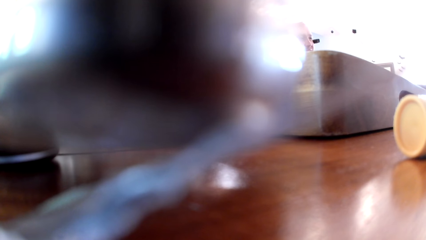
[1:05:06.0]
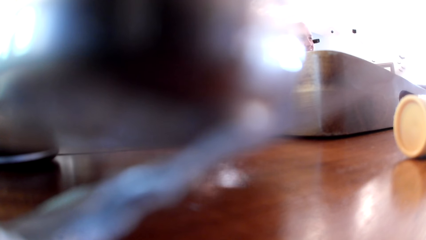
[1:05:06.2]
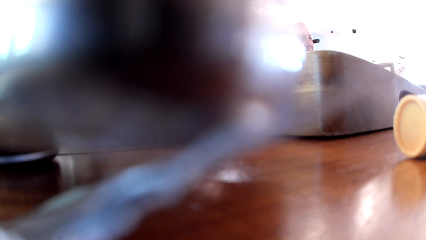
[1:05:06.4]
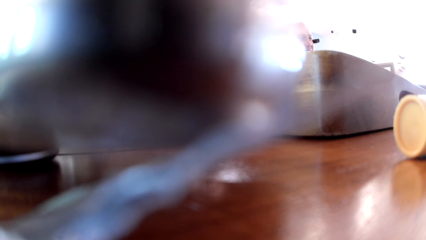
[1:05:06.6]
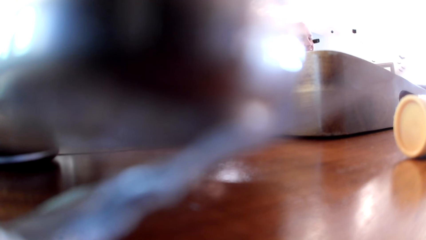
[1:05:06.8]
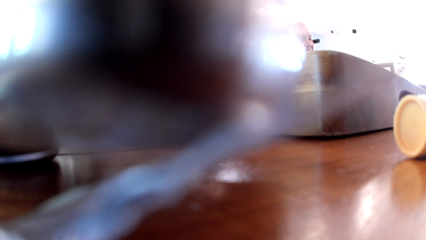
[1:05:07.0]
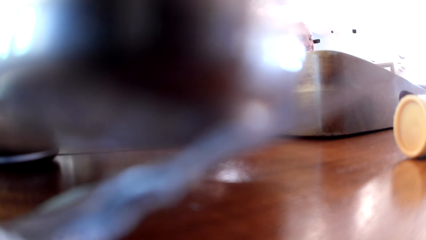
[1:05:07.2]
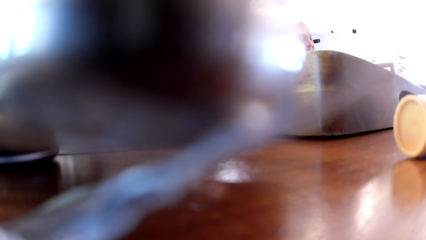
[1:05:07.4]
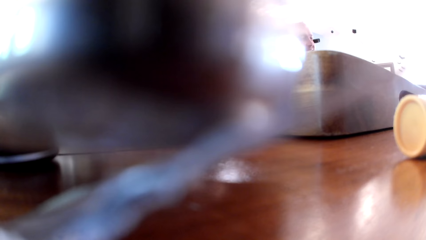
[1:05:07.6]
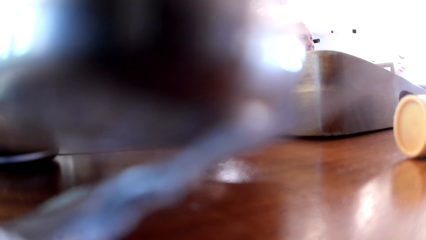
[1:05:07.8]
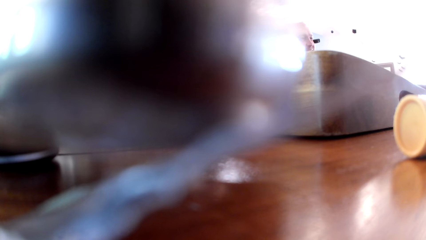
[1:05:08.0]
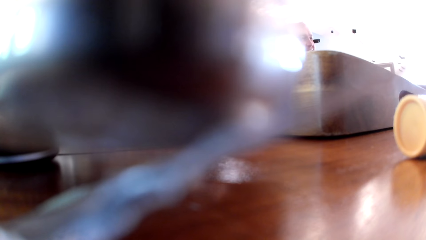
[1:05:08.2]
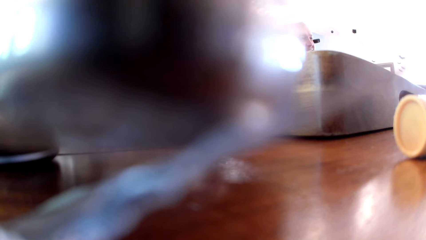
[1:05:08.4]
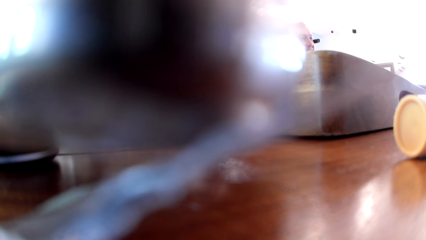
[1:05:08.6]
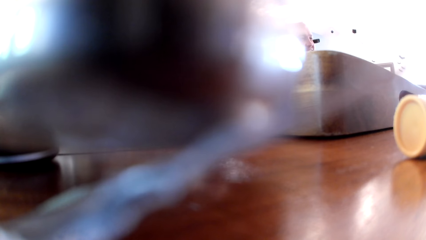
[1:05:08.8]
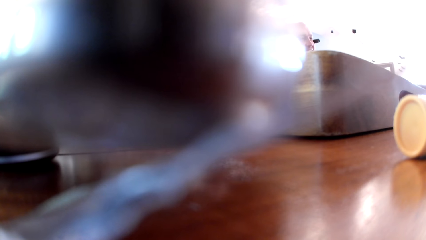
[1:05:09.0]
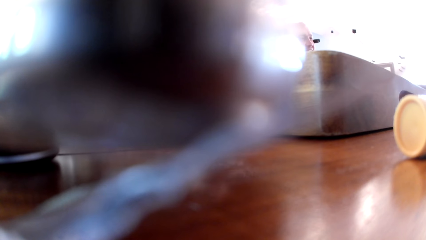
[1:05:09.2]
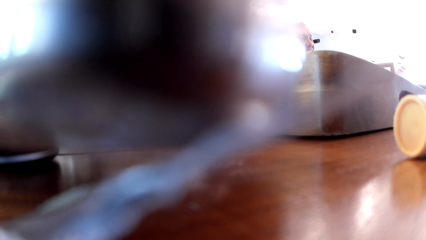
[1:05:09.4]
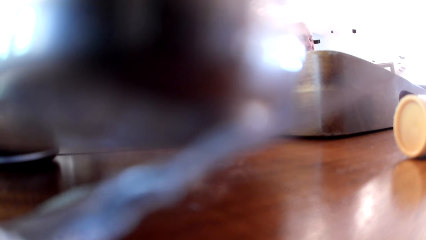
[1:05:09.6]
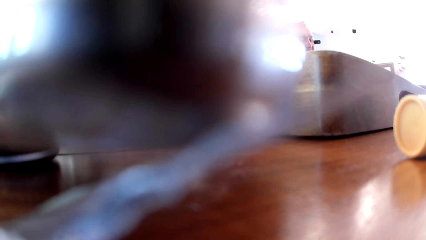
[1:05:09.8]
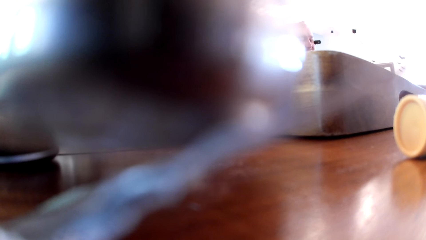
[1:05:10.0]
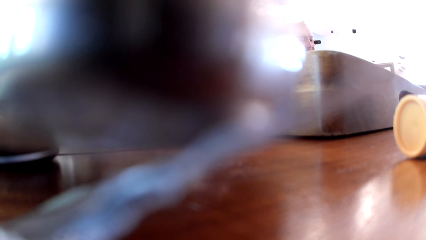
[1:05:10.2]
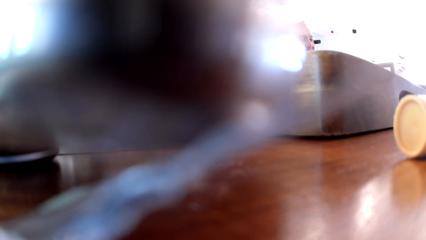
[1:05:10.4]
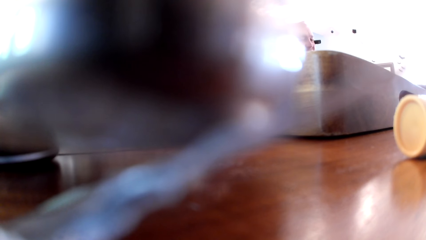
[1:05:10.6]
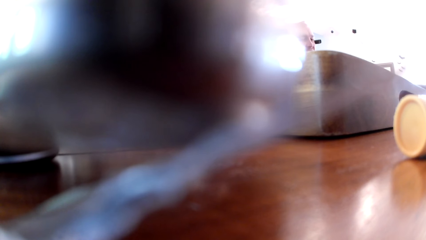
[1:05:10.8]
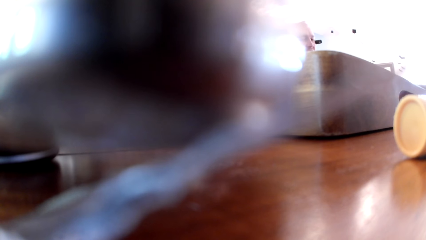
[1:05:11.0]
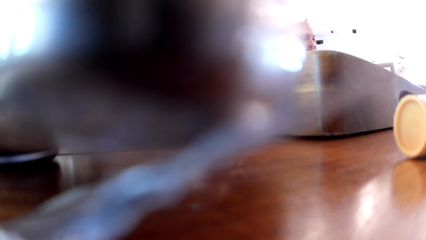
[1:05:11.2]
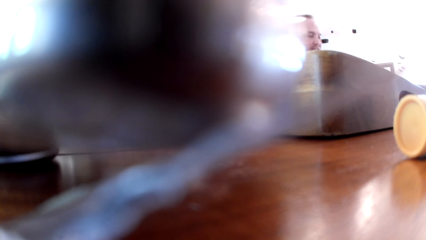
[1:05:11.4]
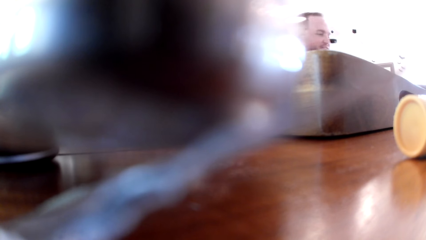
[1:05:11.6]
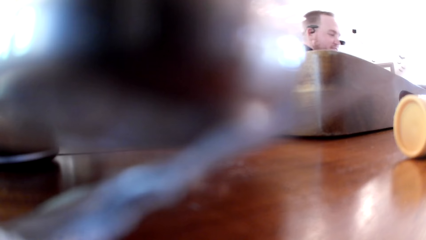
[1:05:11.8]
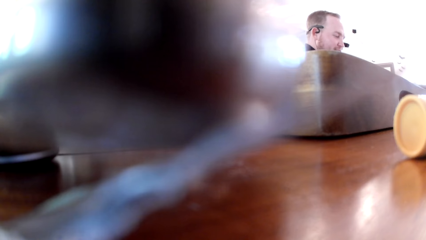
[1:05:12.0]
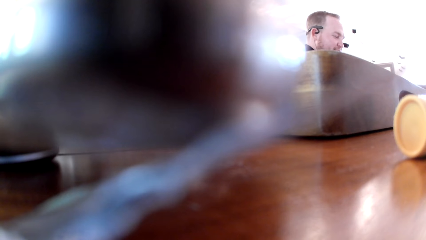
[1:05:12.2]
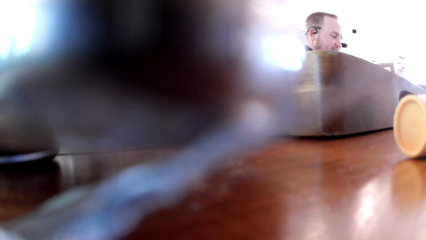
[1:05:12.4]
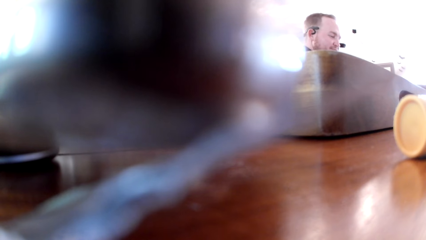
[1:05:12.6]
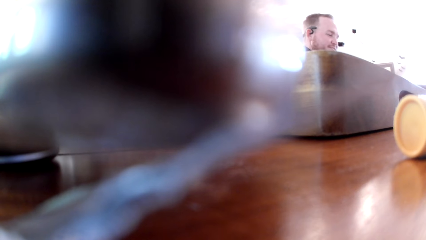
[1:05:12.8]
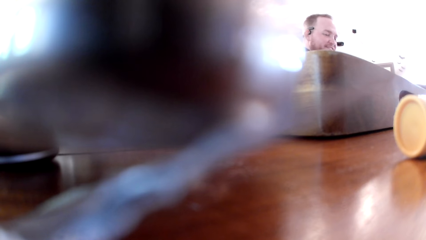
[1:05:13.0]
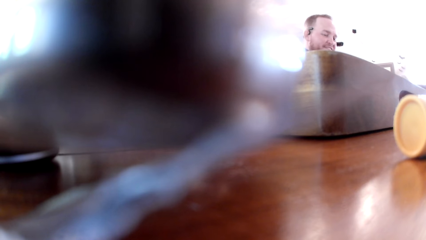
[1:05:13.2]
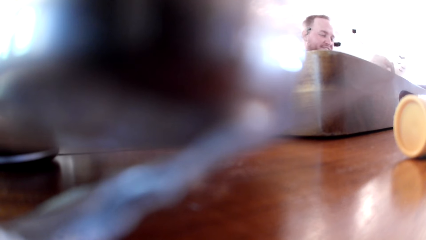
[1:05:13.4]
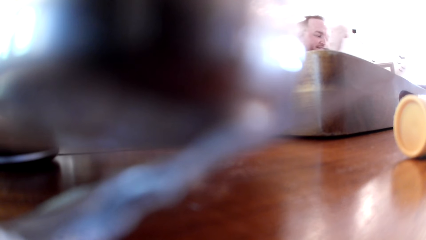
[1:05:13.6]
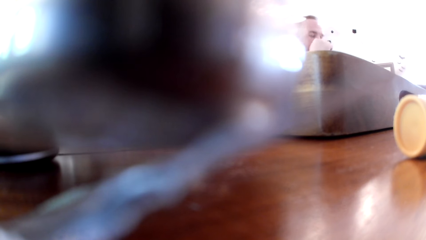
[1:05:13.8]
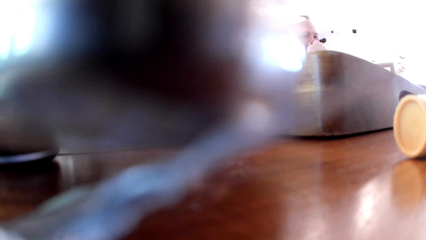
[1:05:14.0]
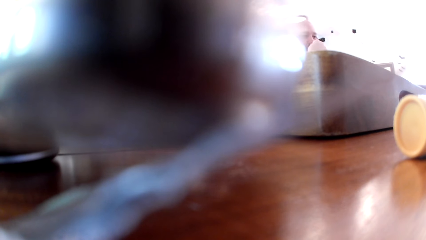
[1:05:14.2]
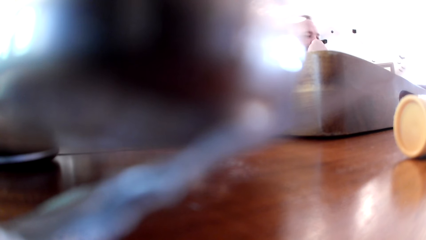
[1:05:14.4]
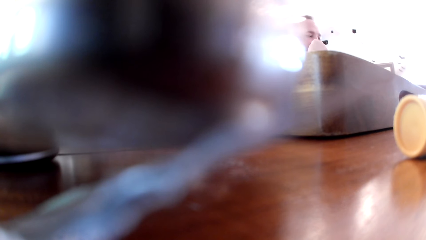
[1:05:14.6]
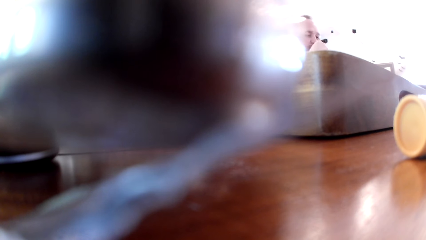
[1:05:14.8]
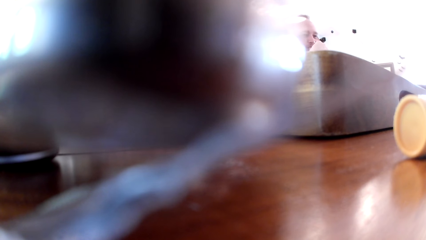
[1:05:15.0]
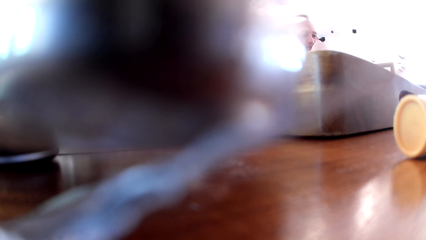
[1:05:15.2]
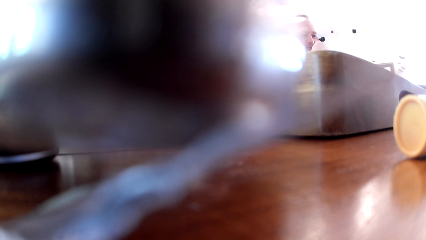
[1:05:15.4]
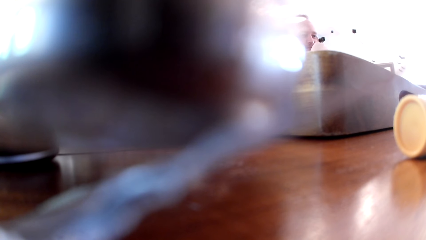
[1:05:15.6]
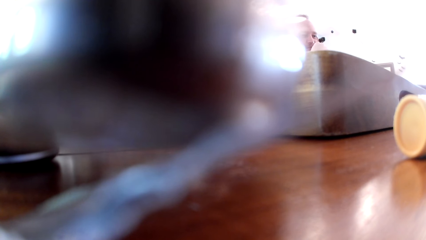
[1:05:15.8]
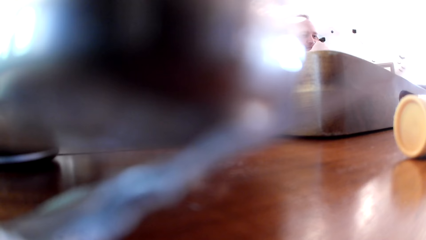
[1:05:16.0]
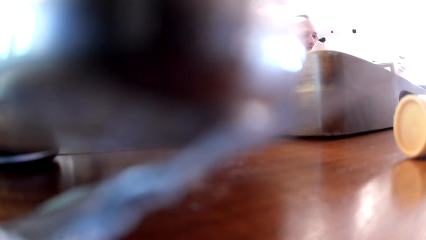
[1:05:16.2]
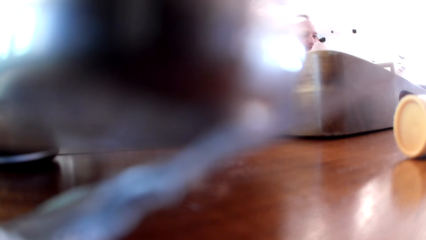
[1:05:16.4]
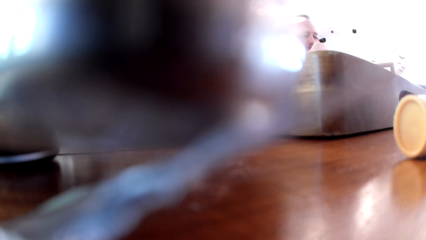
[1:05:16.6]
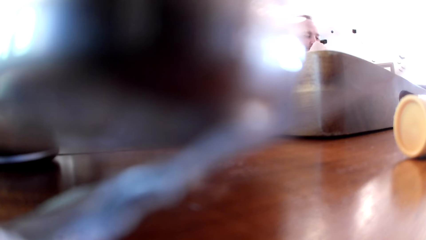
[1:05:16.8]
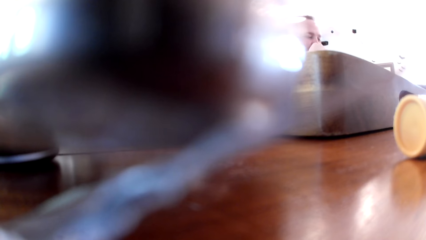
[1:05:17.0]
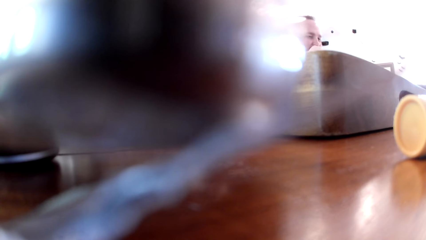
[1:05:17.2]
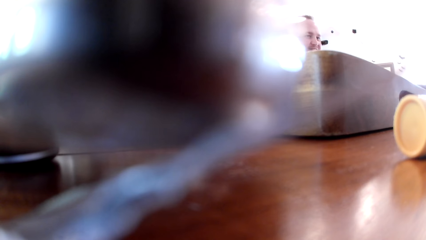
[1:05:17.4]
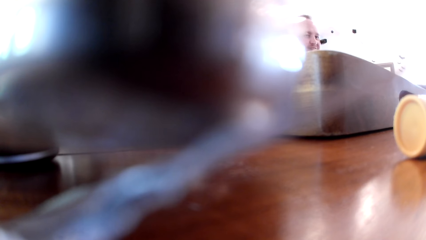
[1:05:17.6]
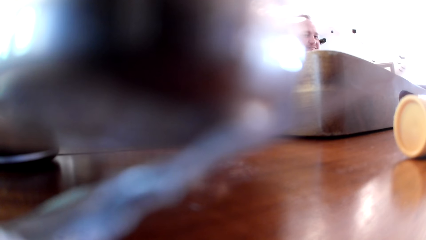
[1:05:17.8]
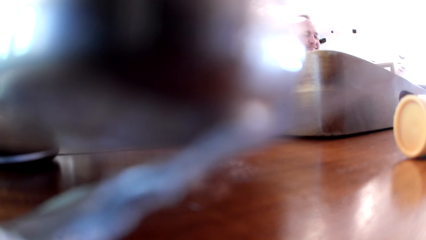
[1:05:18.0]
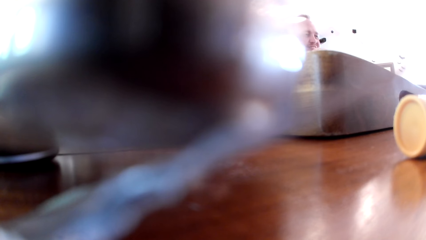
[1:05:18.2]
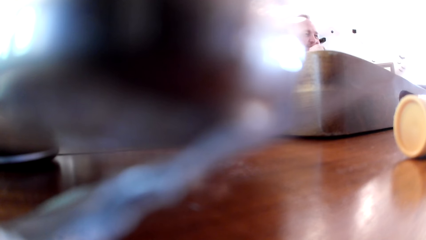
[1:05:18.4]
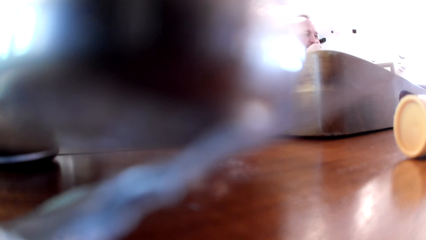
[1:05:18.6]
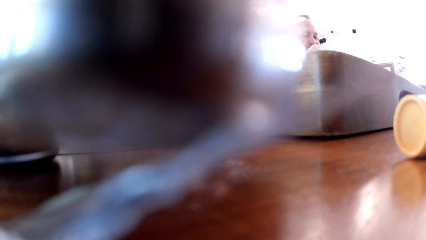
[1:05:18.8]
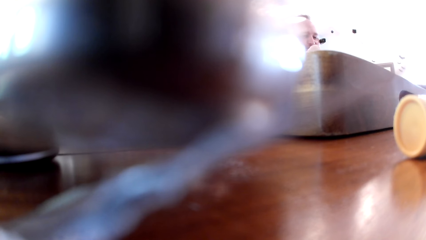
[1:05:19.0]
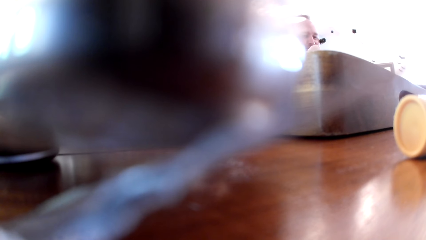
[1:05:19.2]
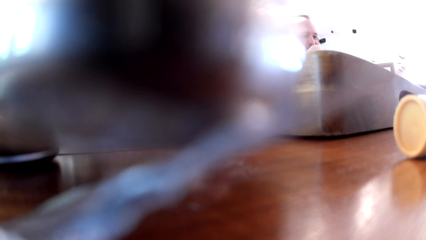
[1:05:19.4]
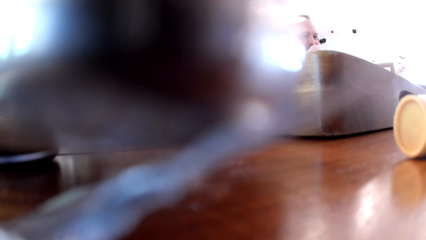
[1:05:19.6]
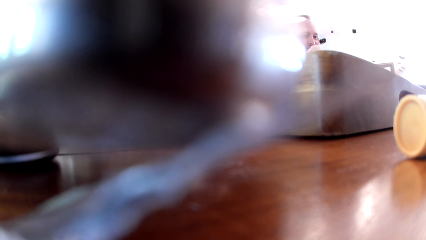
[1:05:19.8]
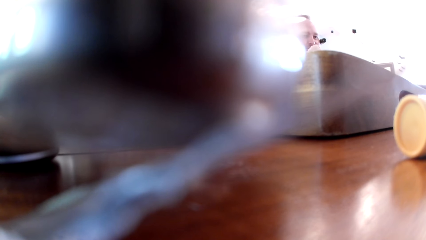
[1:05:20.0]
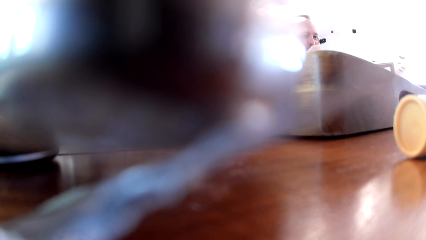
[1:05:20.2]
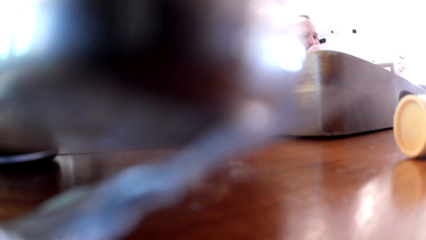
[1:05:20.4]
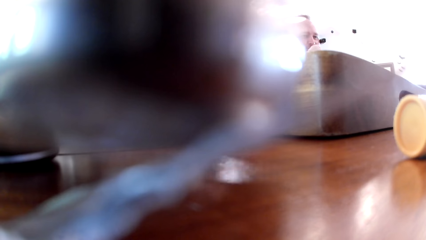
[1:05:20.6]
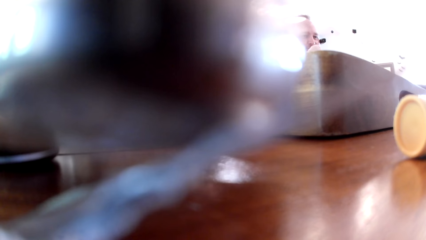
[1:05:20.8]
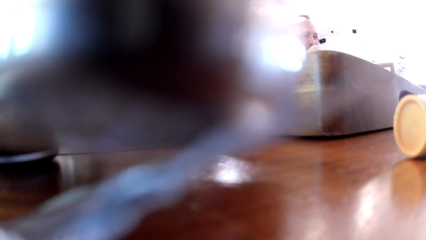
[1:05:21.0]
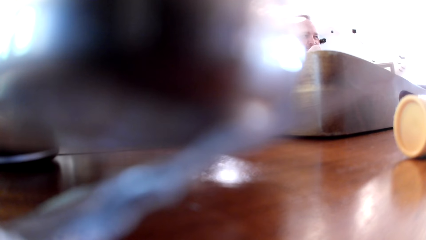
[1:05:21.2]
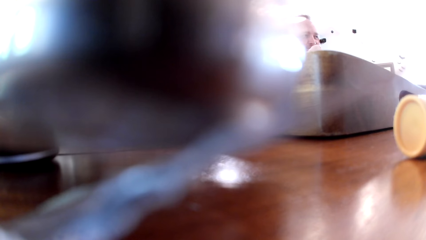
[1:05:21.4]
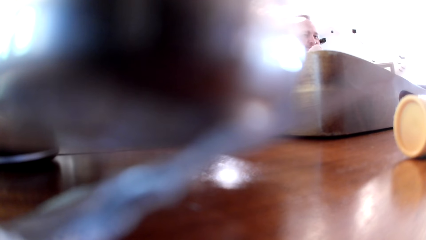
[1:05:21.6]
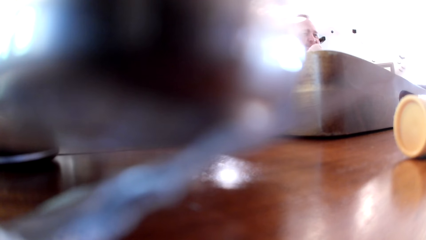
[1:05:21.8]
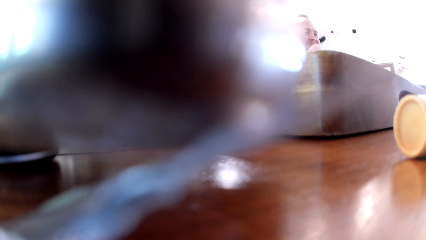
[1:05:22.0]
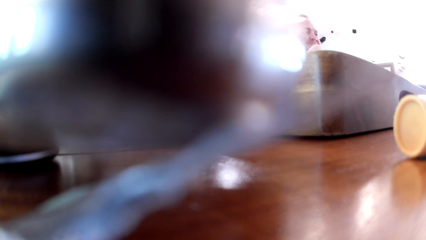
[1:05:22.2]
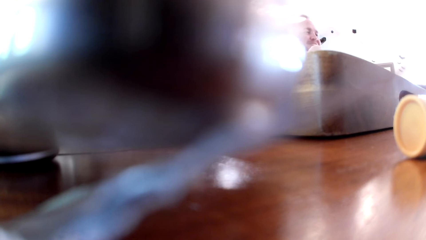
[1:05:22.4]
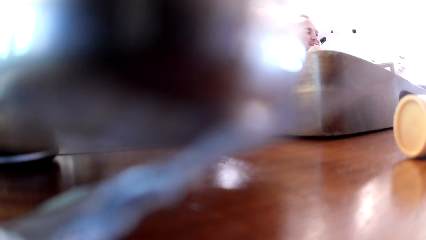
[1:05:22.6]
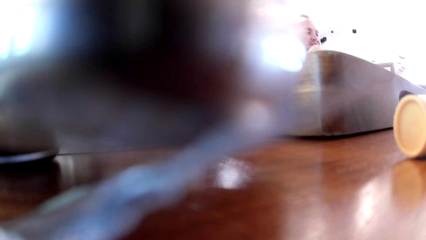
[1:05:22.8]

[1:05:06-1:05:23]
The man removes his right hand from a table and touches his mouth with his right hand.
